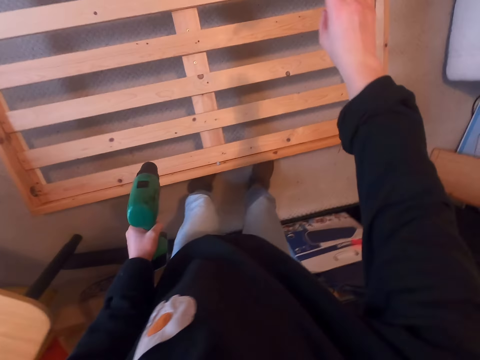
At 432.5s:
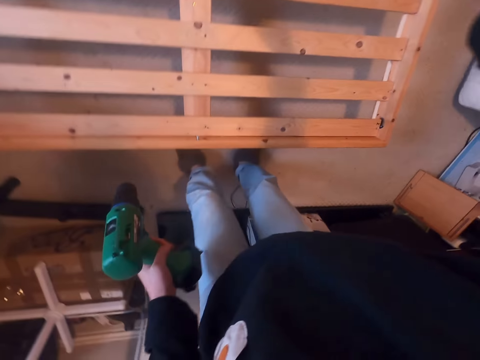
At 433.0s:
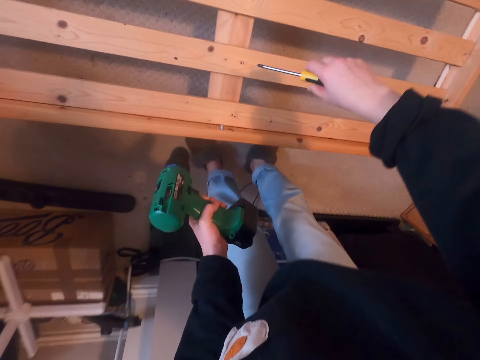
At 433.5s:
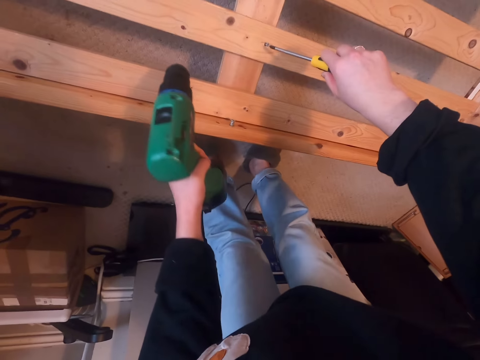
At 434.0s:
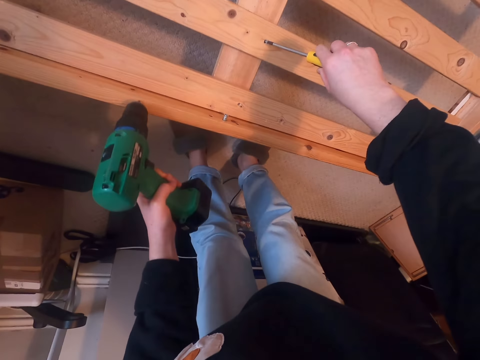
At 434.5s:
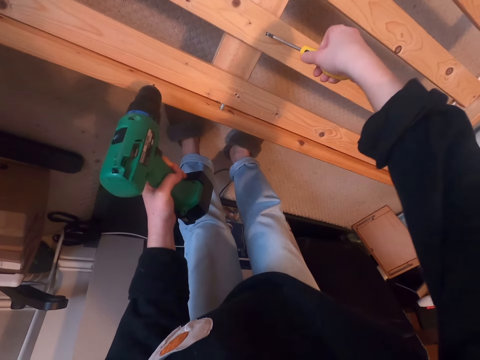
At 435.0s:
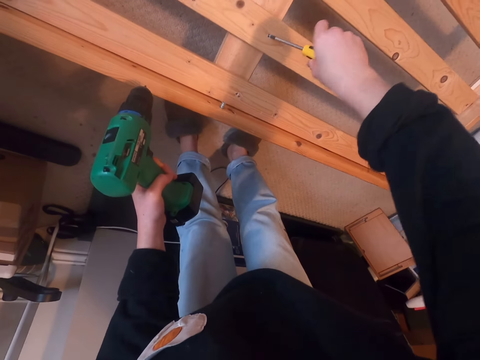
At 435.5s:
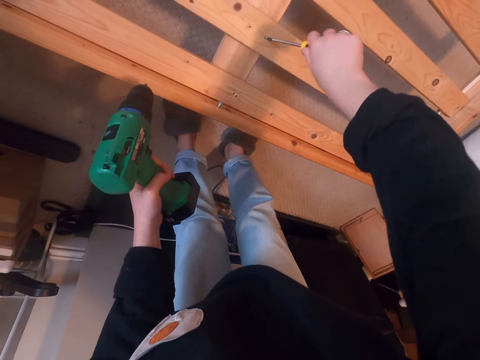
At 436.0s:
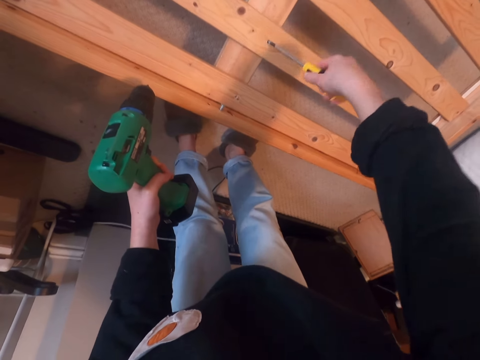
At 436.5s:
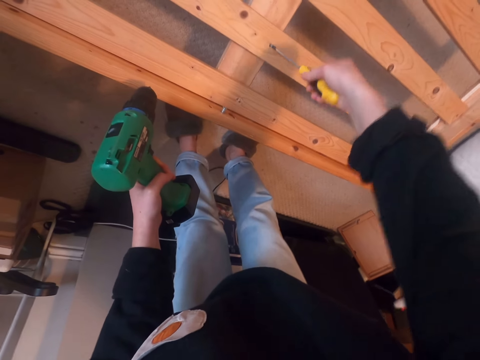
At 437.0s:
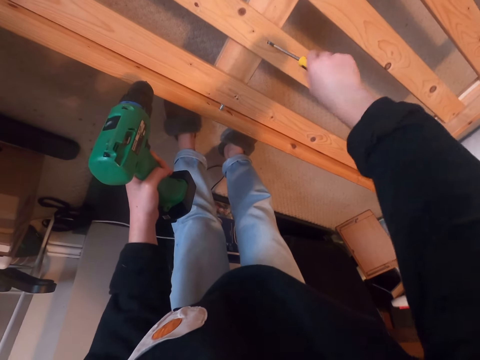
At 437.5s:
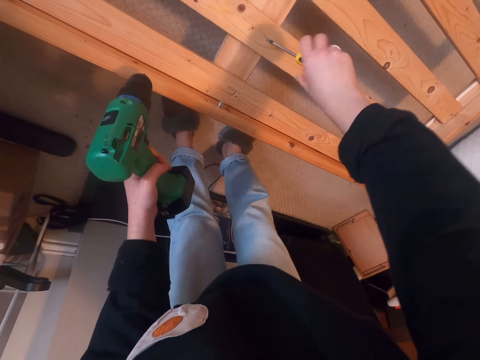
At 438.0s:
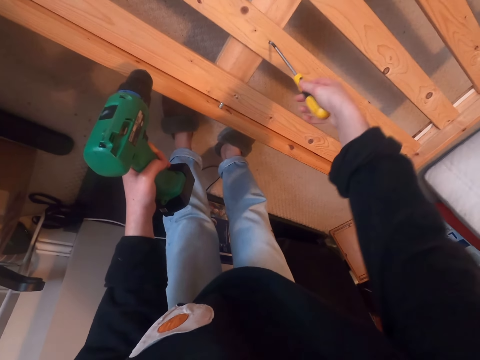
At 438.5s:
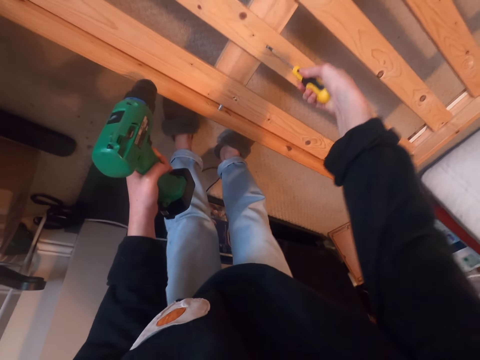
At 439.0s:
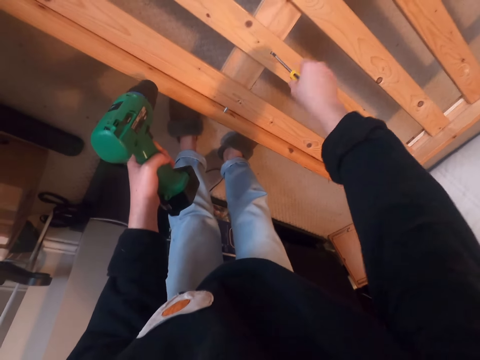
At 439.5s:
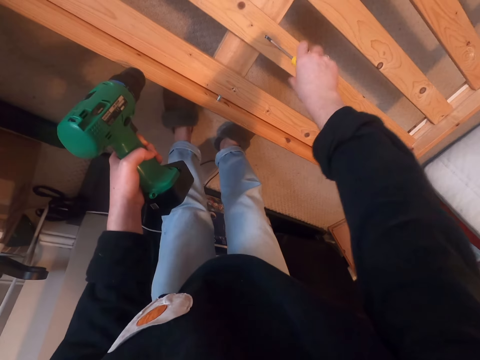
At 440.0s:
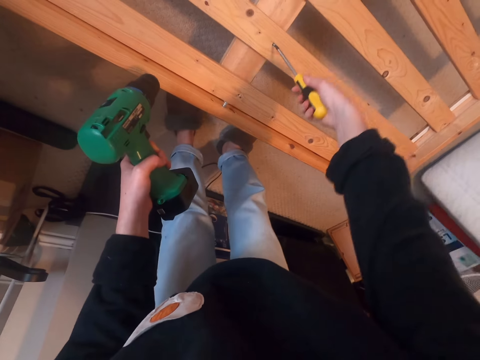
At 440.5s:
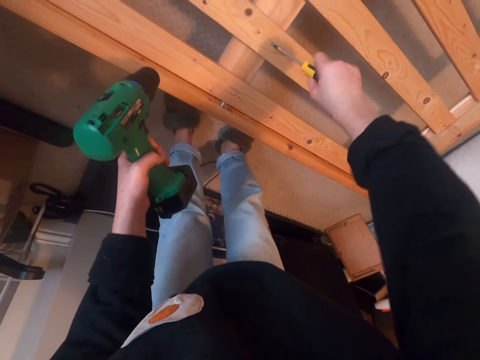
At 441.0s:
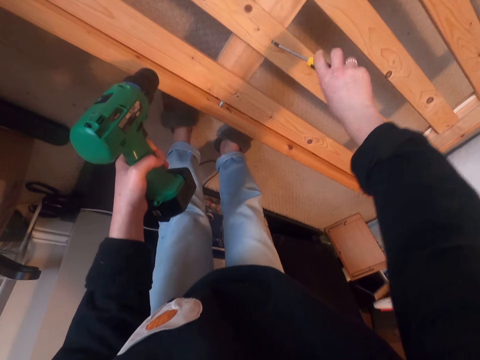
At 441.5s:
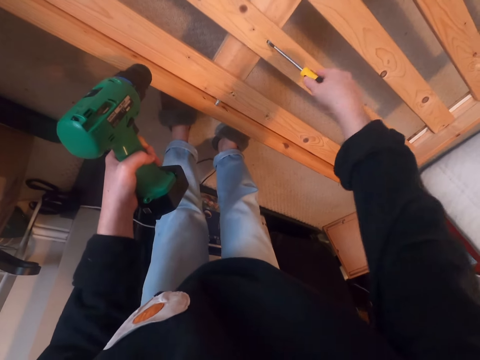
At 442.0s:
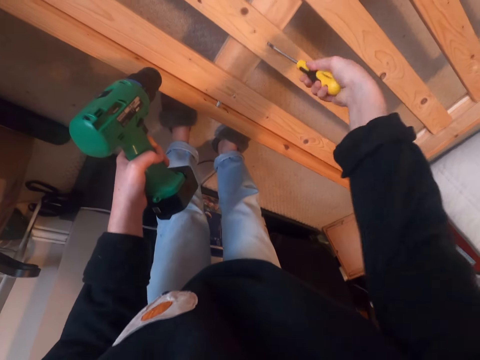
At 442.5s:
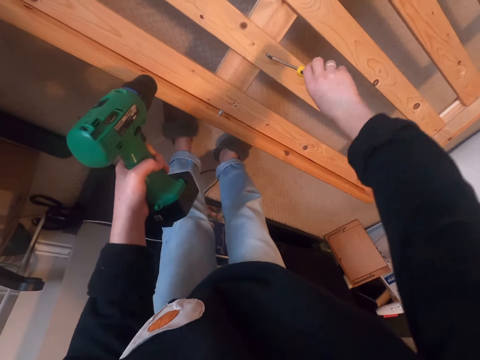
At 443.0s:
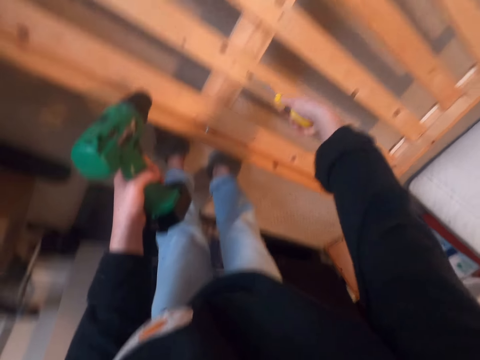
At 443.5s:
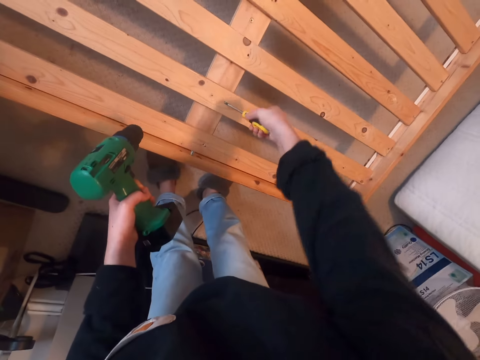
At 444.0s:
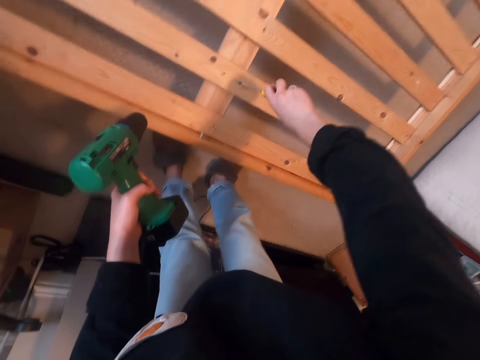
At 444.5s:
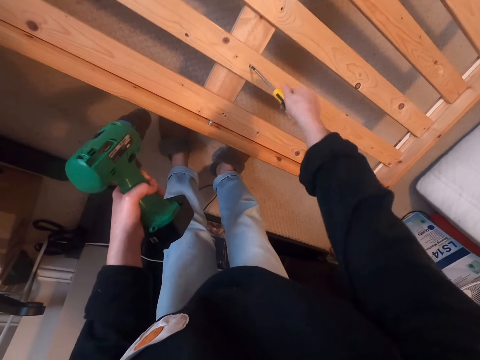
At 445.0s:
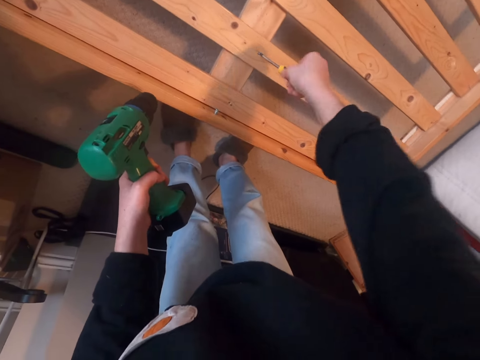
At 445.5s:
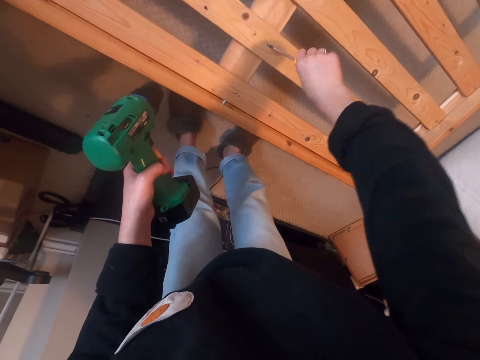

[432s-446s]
The camera wearer gestures with his hand. He holds the screwdriver. He hardens the nail on the wooden bed with the screwdriver.

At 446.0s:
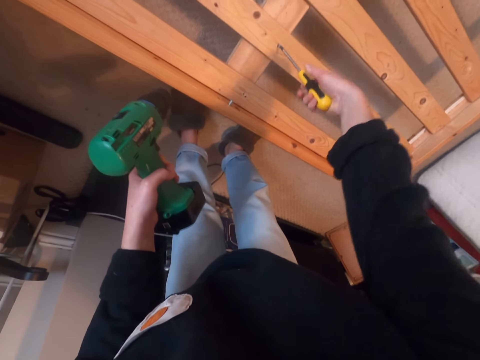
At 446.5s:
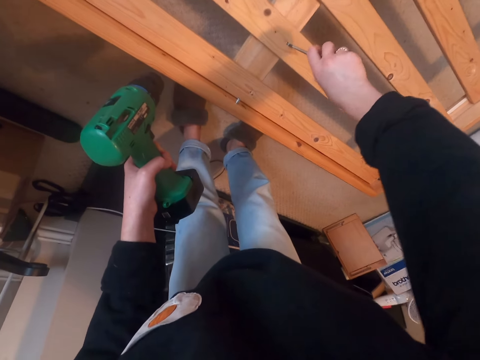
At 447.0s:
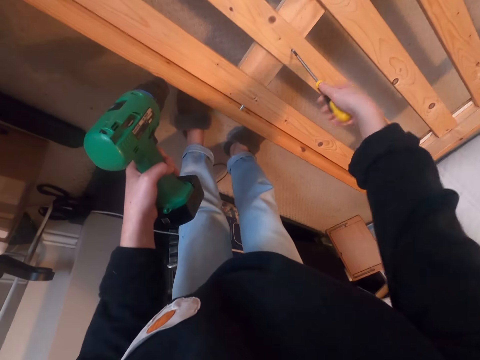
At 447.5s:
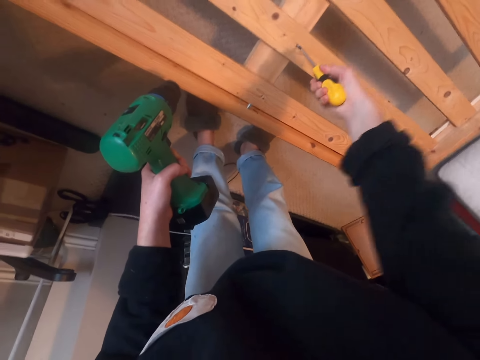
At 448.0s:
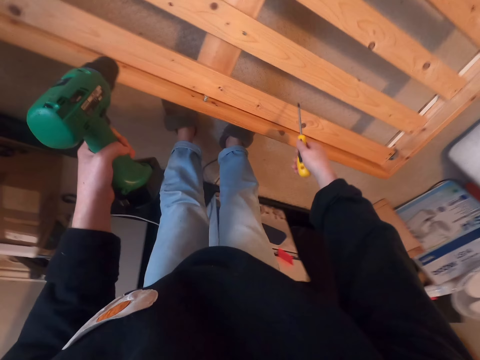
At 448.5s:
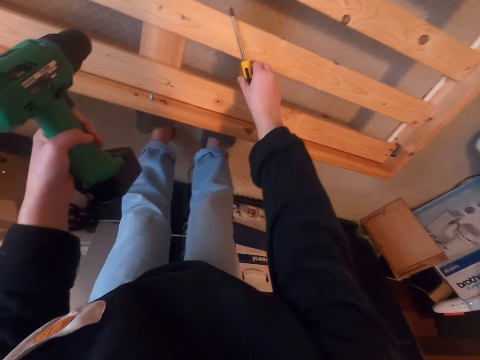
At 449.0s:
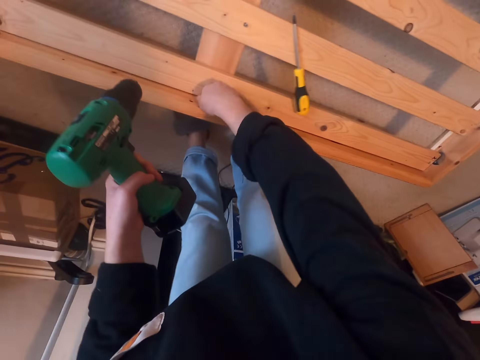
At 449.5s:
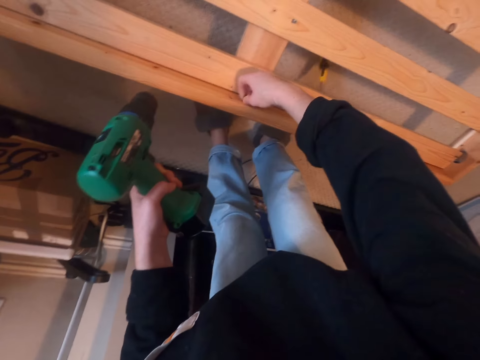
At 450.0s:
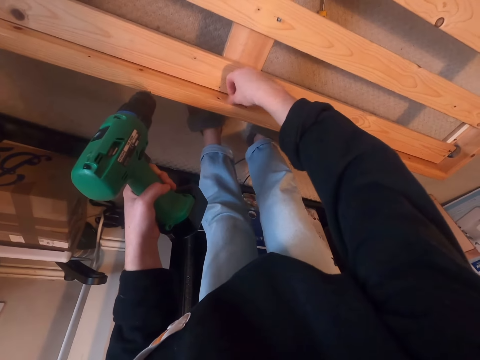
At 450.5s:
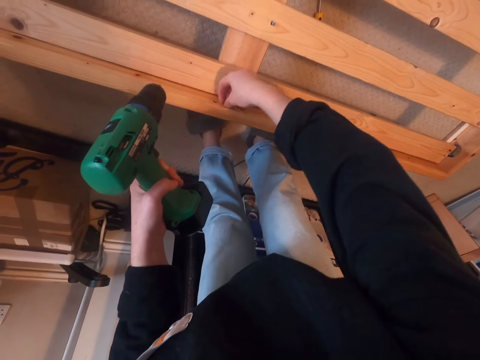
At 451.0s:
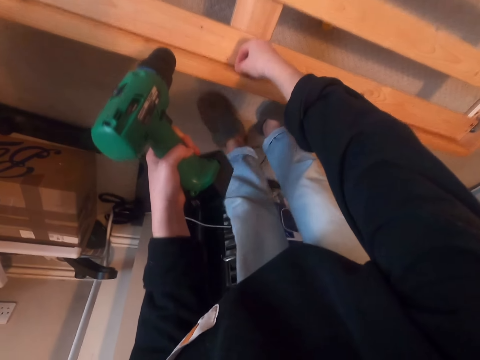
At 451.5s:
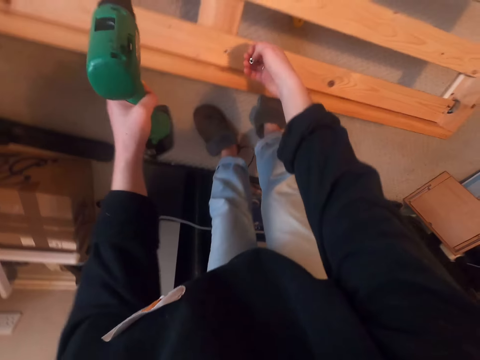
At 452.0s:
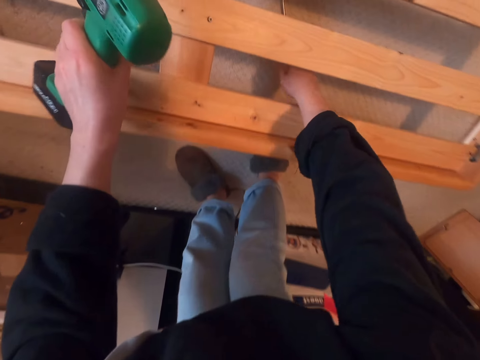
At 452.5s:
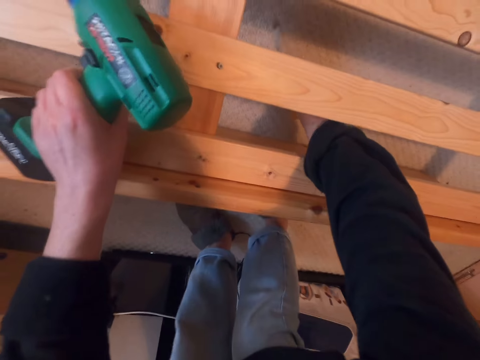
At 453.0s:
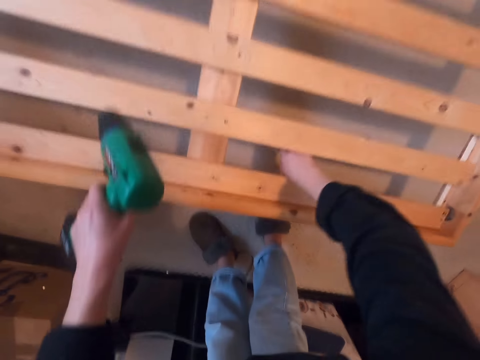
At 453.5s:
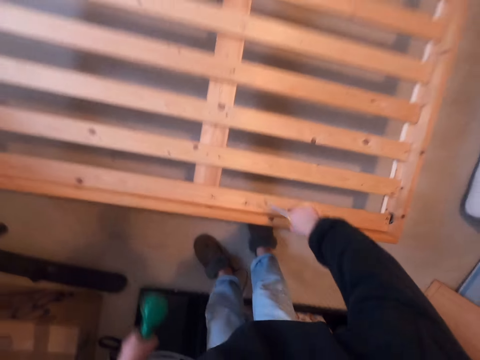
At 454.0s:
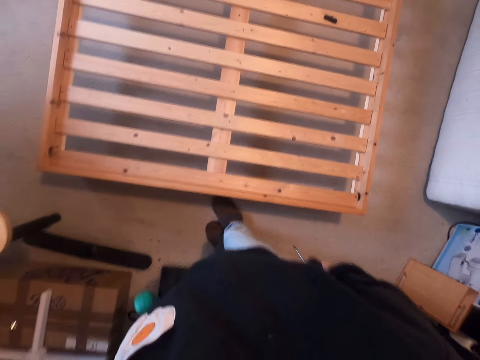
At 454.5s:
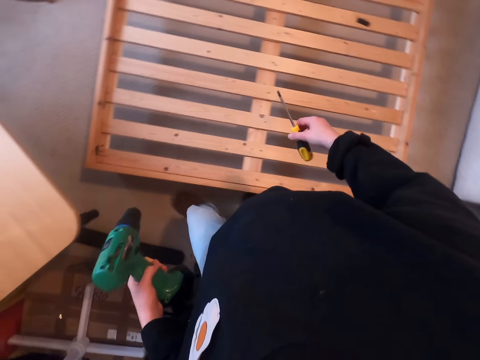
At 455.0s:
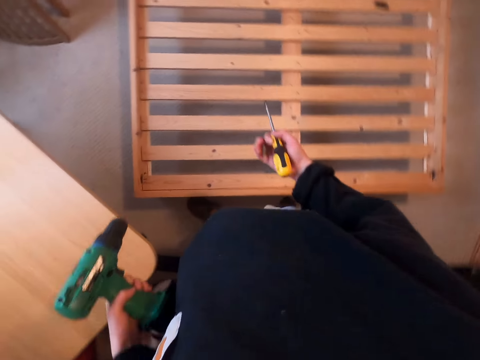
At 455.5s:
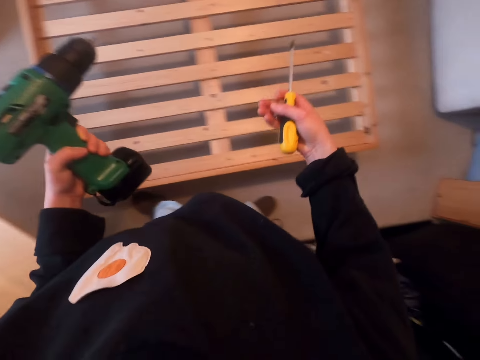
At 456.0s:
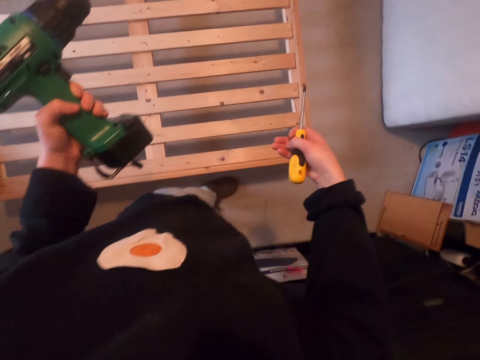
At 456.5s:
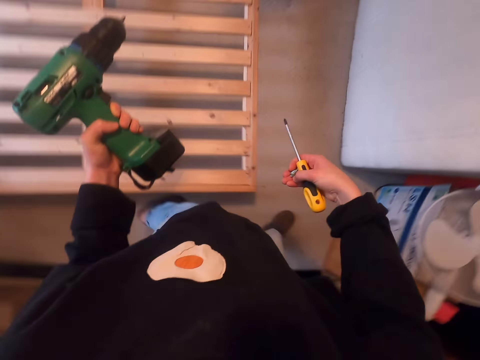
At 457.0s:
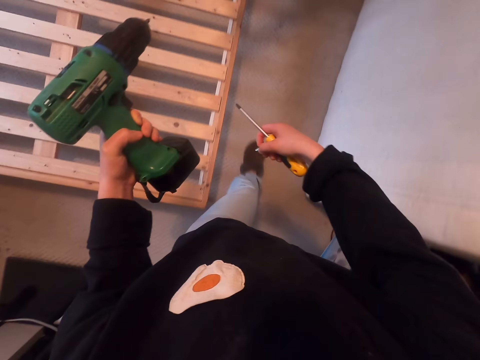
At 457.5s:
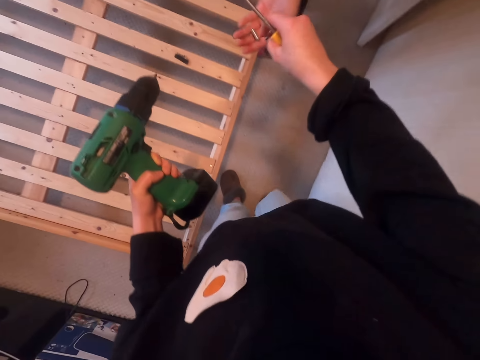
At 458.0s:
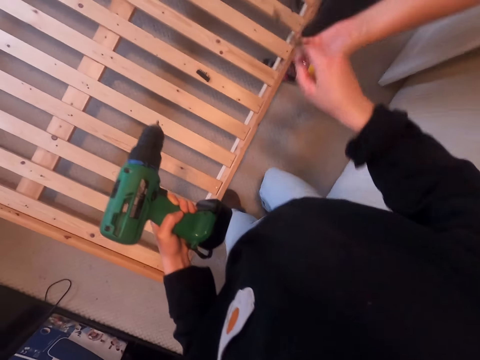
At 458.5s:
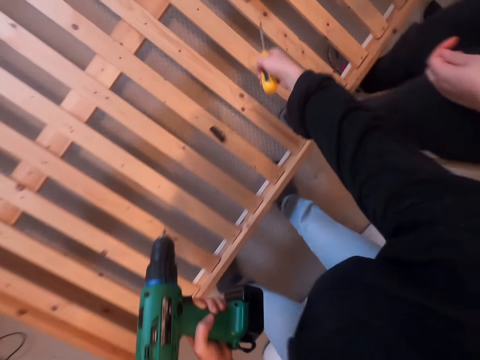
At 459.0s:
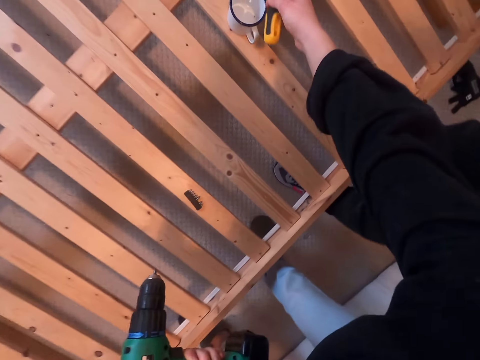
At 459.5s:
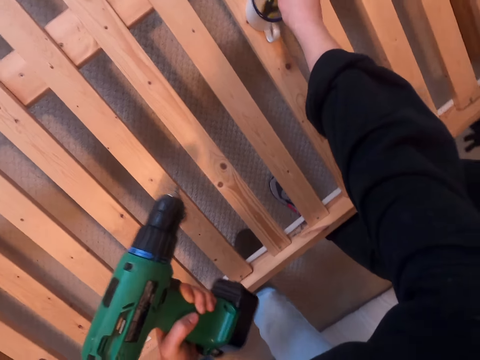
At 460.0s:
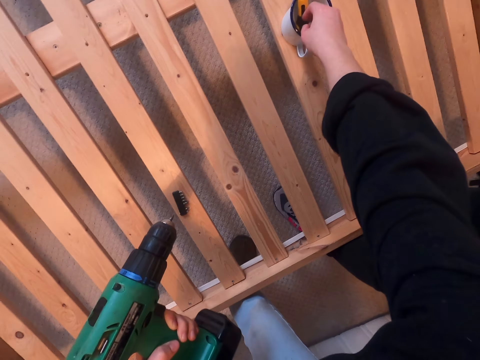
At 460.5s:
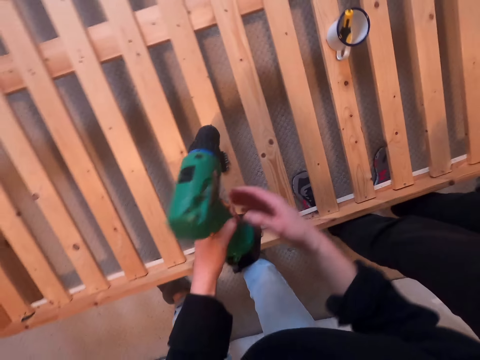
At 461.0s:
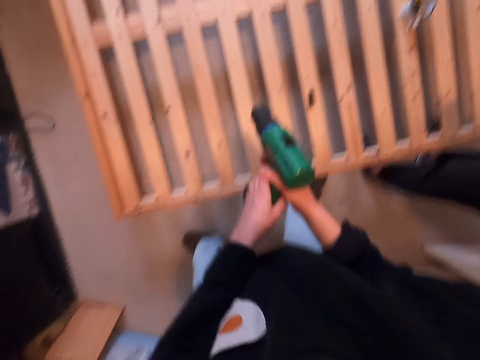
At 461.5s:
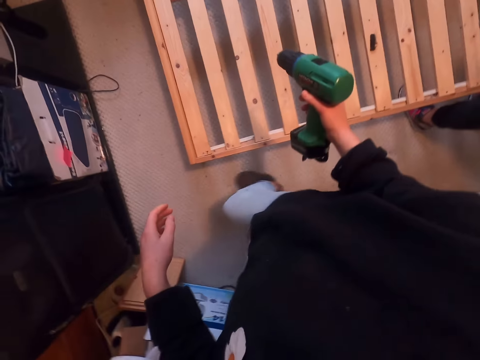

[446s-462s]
The camera wearer puts the screwdriver on top of the bed. He loosens the screw. He fixes the nail on the bed. He picks up the screwdriver on the floor. He walks along the bed and lifts his hand. A man holds the screwdriver. The camera wearer gives the man the nail. He puts the screwdriver in the cup.
